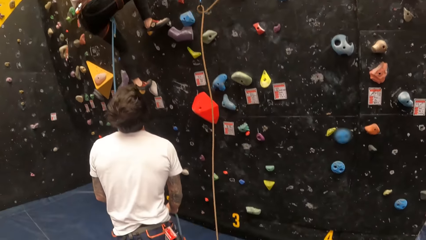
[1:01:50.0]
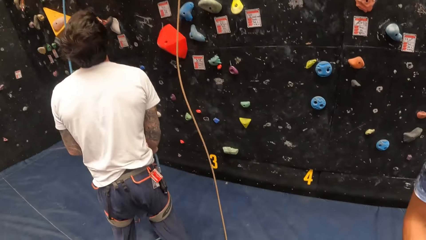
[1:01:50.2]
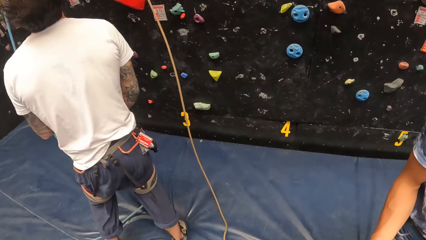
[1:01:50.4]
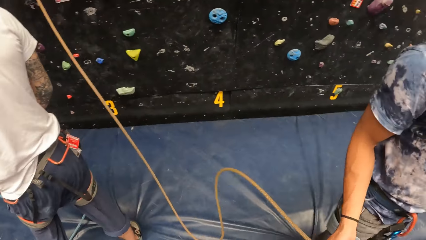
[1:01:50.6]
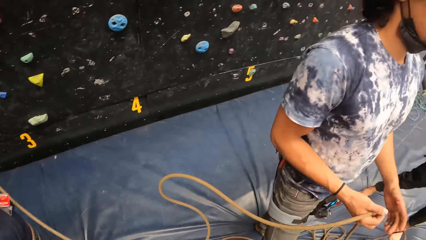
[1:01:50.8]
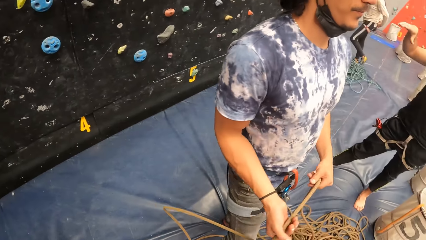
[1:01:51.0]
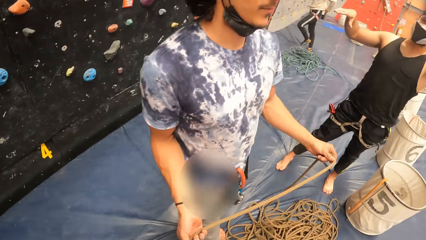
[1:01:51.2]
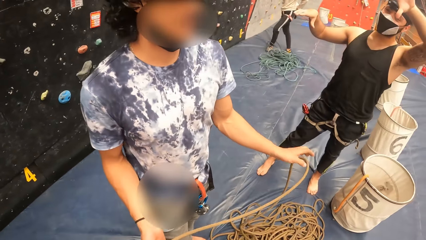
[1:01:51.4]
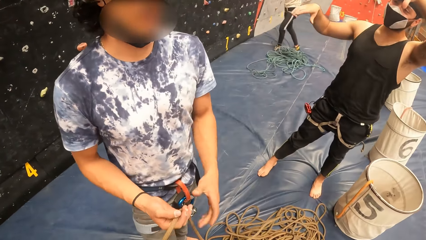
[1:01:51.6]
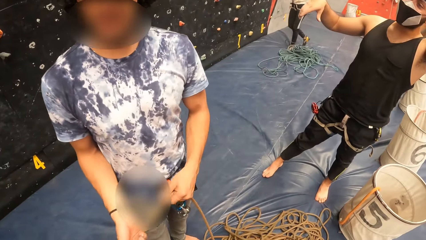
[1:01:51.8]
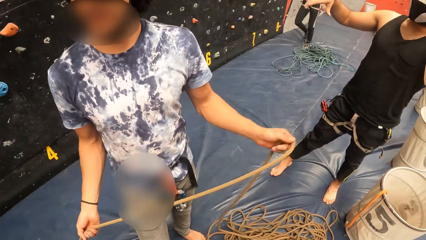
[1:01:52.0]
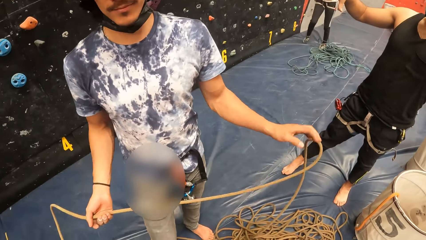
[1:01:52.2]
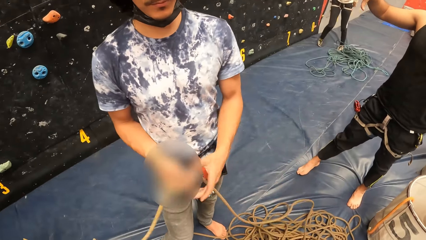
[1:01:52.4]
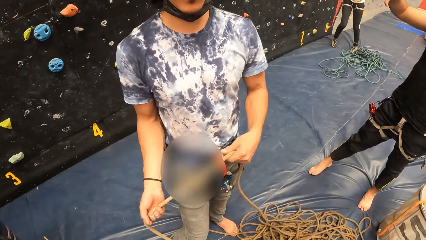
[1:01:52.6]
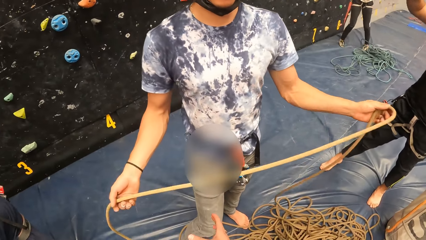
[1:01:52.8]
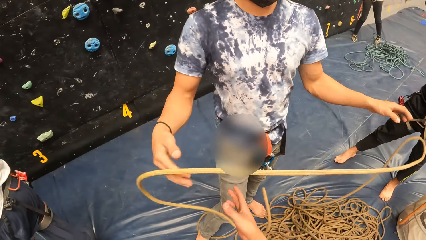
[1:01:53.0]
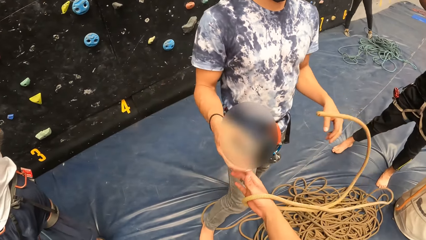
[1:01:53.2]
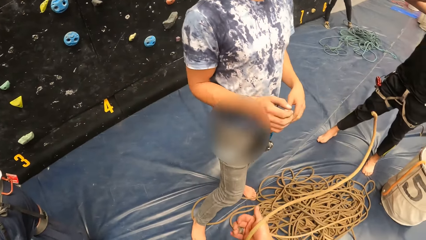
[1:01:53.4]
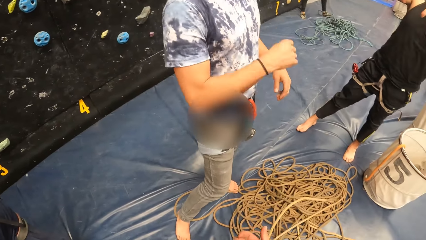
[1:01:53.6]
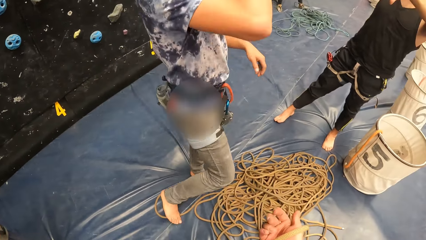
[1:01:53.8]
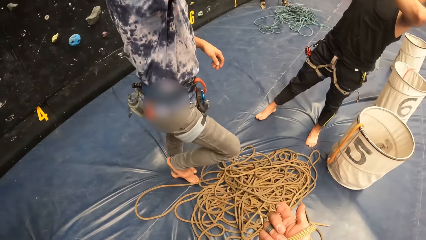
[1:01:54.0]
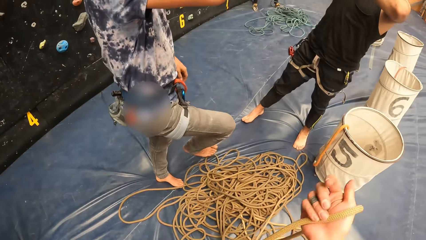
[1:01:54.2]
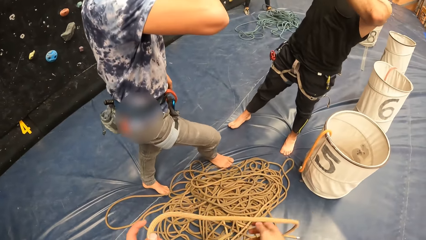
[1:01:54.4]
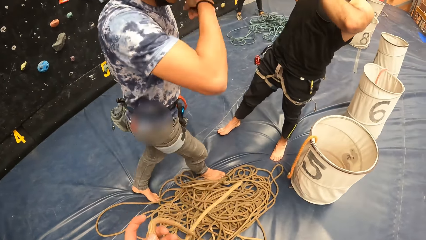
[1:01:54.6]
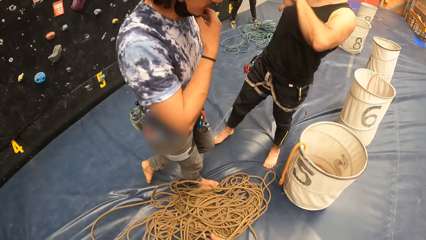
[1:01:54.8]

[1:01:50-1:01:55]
The camera wearer receives the rope from a person. They adjust the rope.

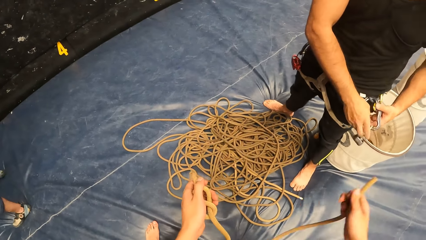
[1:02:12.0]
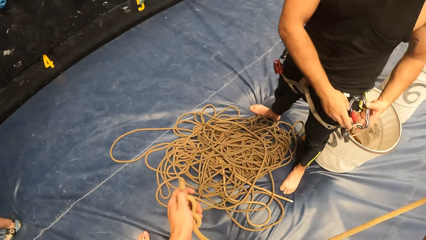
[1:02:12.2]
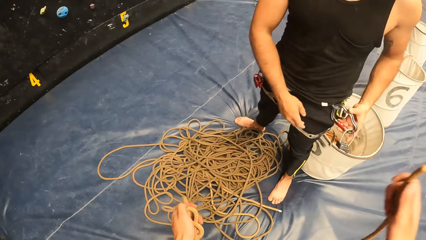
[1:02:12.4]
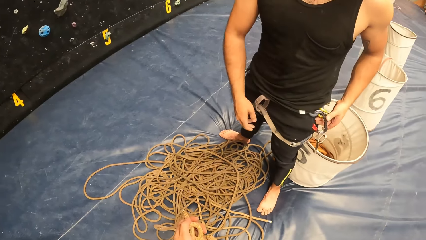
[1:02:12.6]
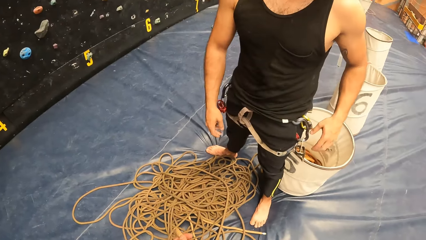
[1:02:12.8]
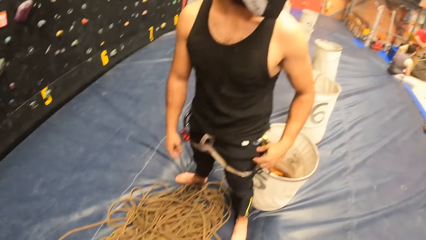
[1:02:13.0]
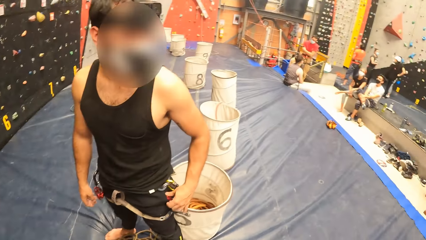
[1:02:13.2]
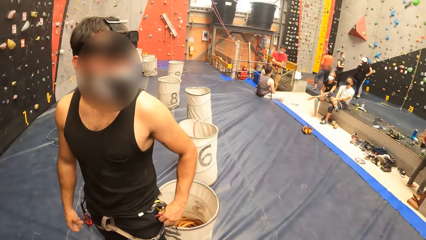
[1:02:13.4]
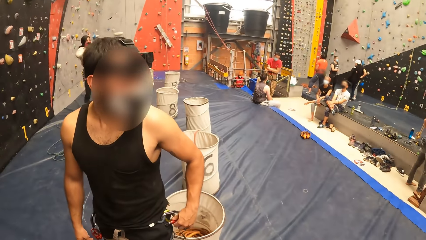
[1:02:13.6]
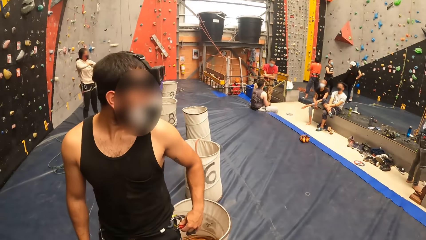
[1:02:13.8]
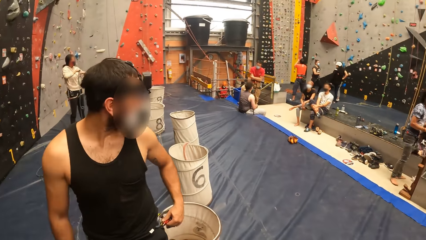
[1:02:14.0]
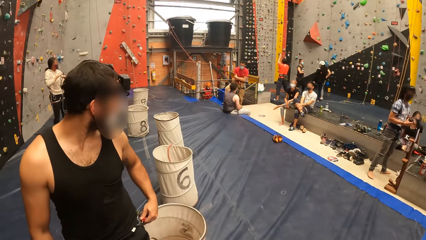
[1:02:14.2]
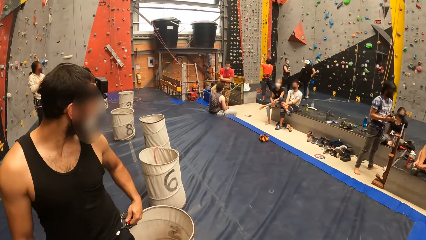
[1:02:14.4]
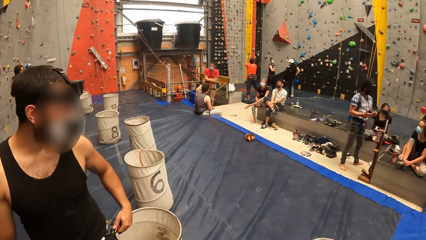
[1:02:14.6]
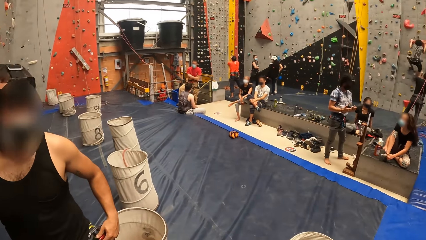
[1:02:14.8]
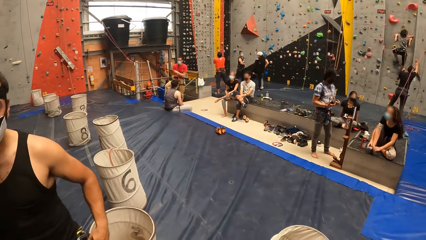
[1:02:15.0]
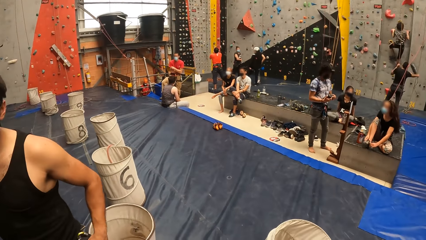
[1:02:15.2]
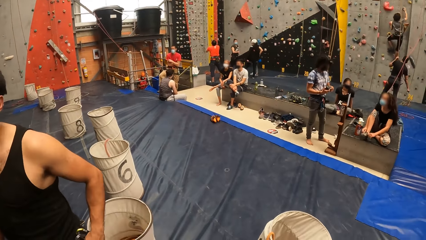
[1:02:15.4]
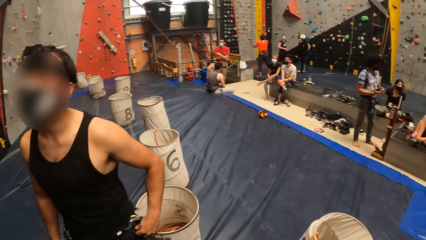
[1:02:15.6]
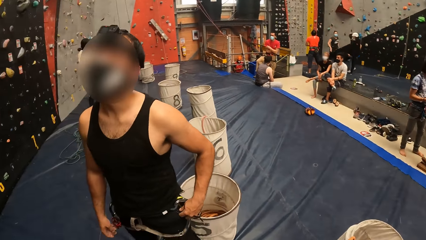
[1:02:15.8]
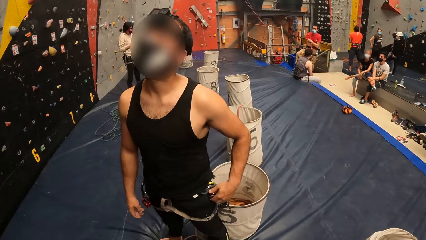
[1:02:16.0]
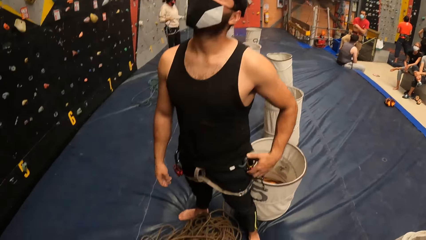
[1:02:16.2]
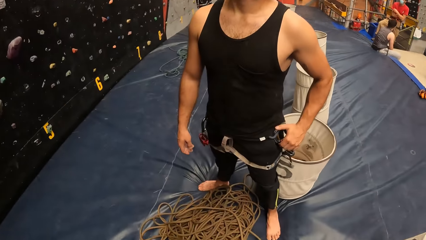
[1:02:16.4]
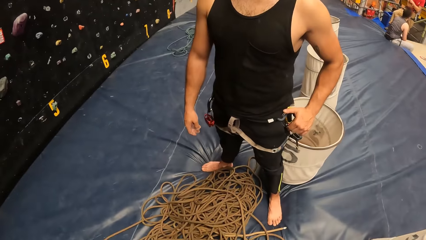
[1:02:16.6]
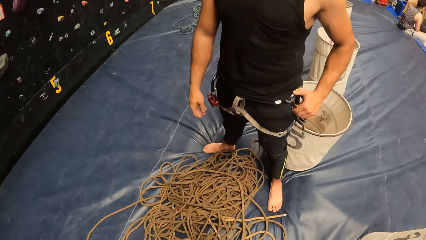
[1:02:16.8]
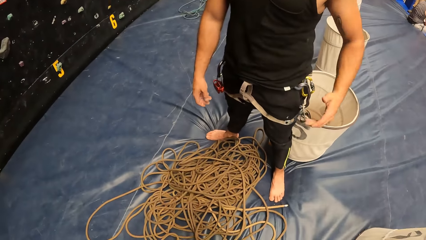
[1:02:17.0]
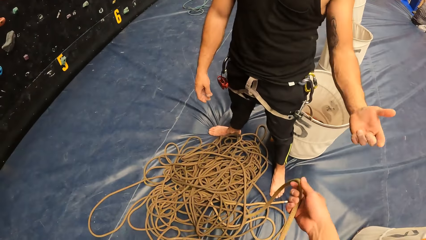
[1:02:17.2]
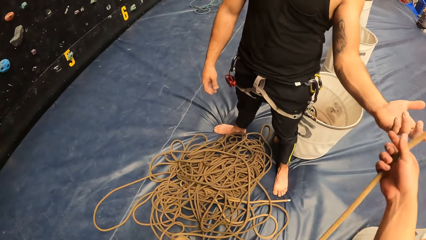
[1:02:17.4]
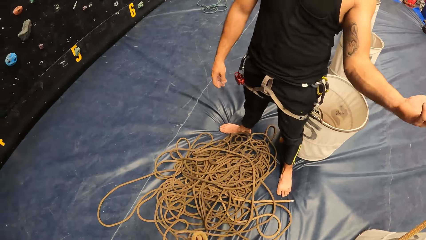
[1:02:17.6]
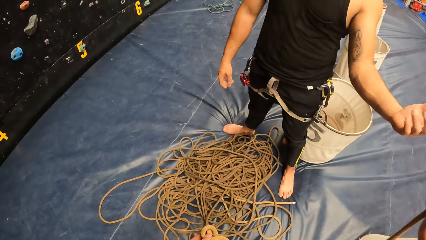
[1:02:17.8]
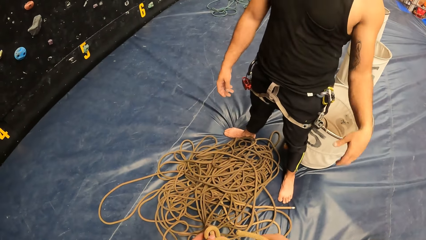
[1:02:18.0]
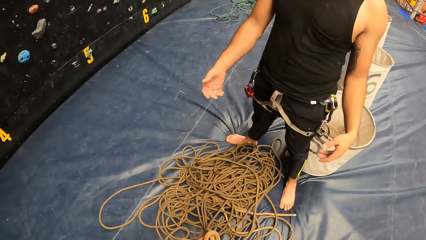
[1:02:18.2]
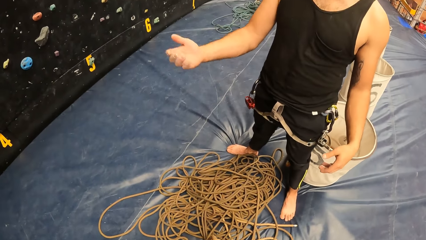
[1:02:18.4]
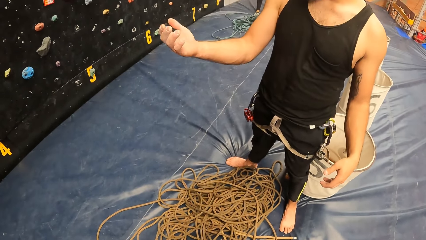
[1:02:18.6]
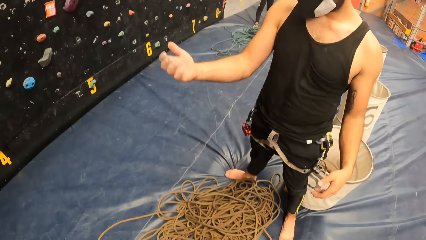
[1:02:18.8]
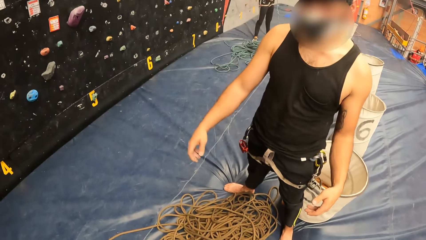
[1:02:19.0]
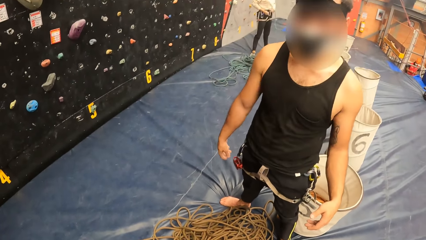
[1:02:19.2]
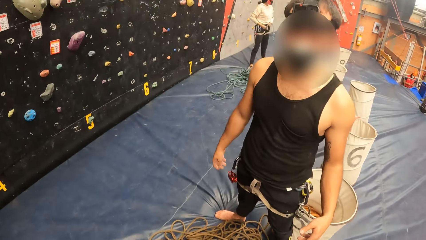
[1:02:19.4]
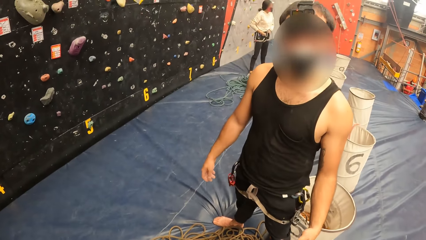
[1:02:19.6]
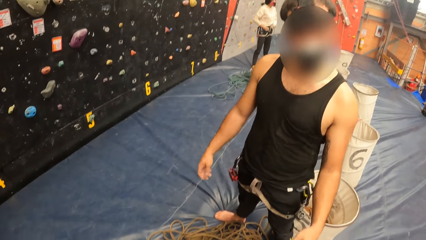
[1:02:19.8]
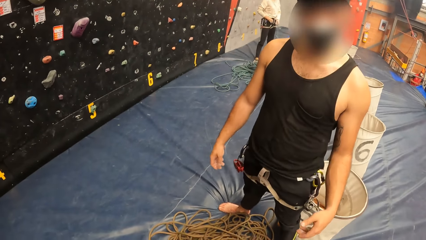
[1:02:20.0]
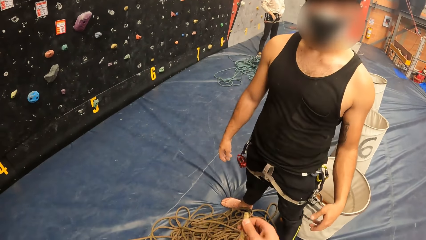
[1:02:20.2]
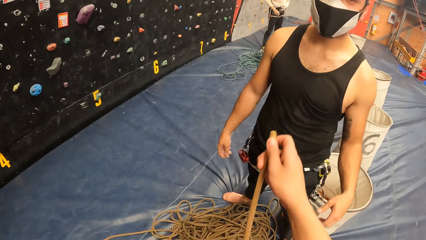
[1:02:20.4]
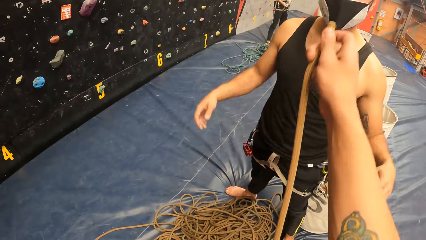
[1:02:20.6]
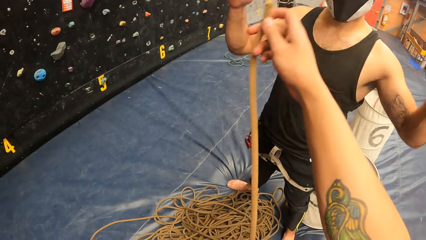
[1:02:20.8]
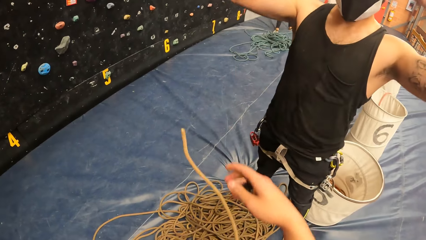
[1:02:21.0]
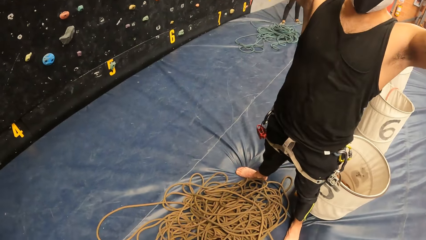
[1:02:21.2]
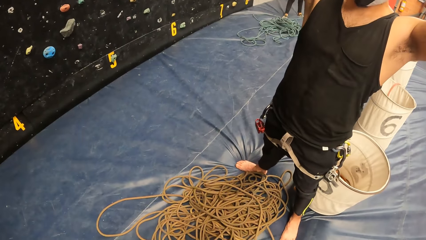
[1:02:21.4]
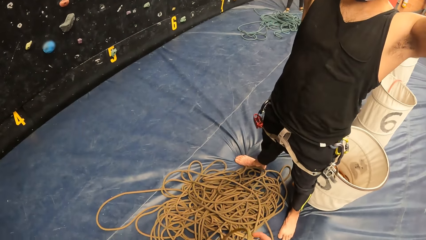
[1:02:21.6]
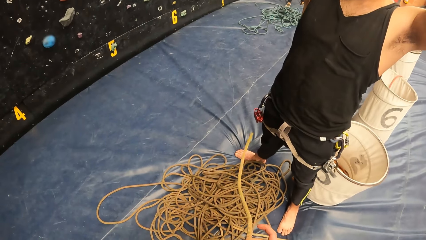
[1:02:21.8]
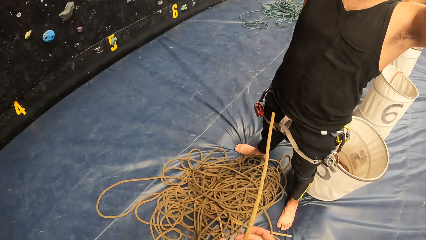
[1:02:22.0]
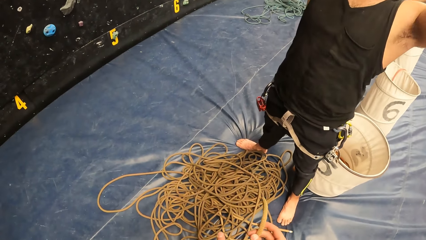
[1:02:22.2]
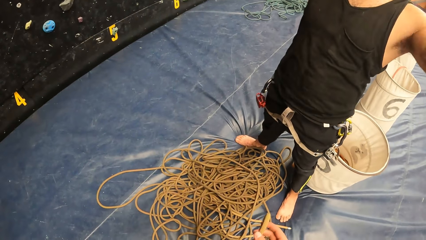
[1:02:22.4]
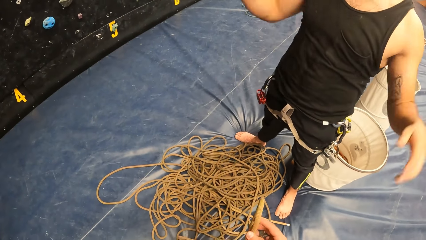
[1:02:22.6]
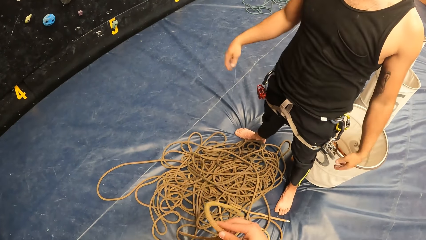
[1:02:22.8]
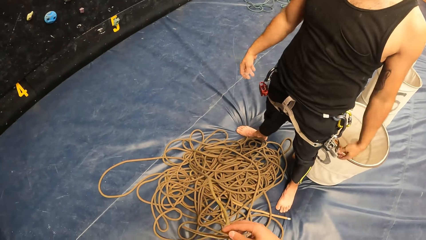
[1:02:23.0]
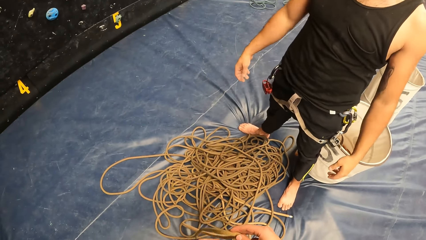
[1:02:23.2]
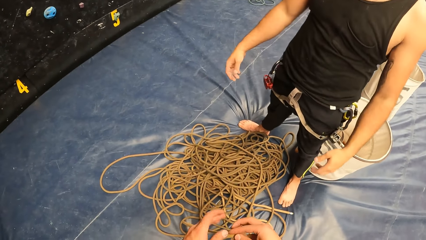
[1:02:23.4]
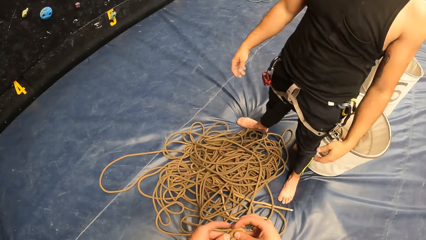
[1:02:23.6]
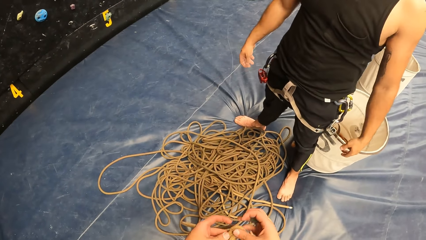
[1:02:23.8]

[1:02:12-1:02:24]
The camera wearer and a man look around in a bouldering room. The man uses gestures.
